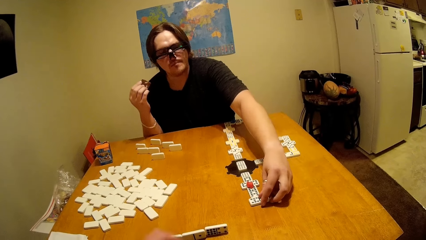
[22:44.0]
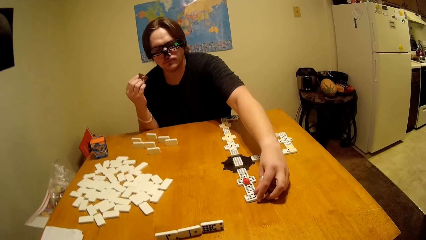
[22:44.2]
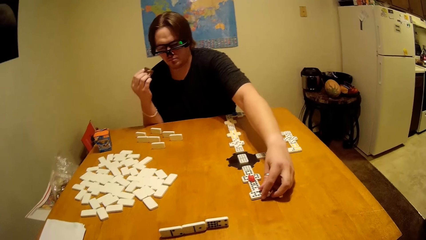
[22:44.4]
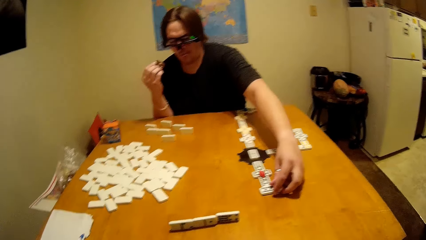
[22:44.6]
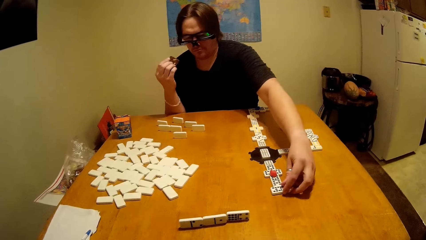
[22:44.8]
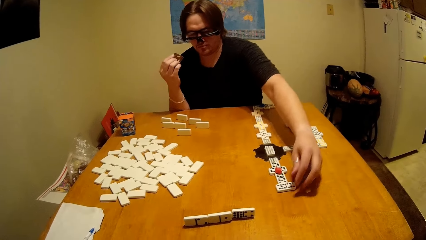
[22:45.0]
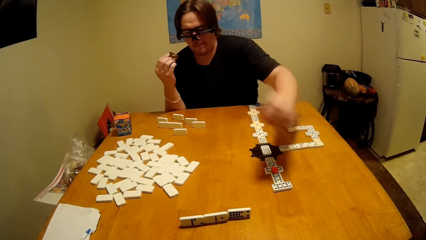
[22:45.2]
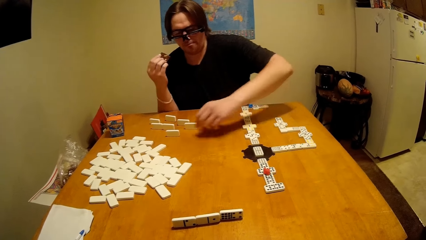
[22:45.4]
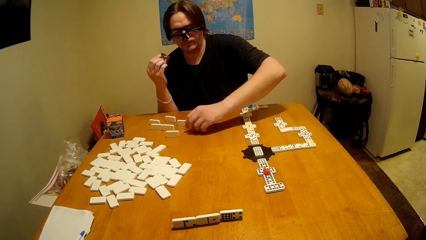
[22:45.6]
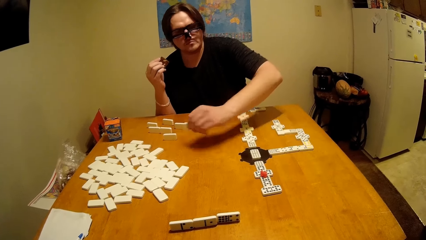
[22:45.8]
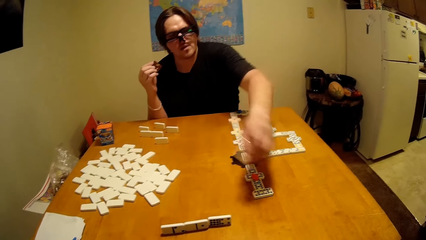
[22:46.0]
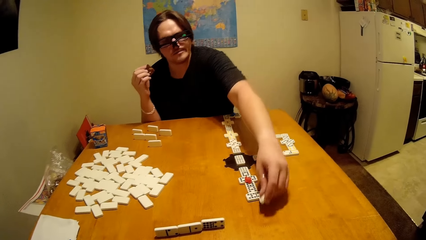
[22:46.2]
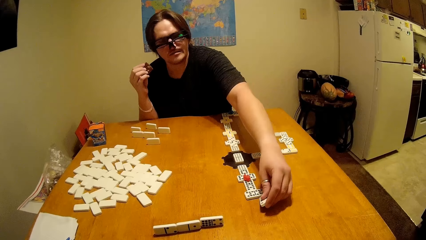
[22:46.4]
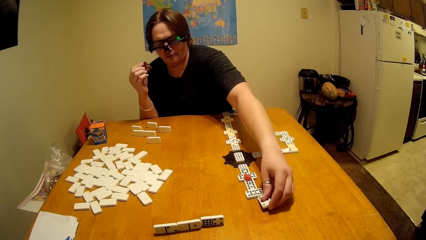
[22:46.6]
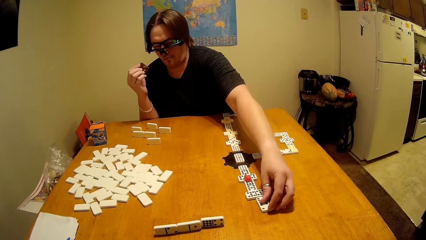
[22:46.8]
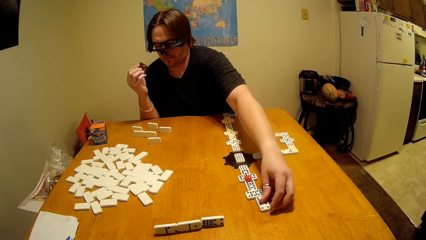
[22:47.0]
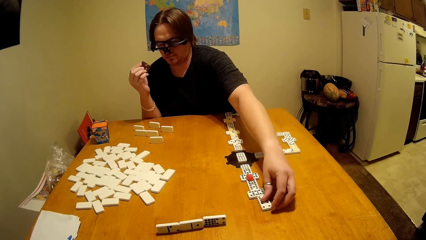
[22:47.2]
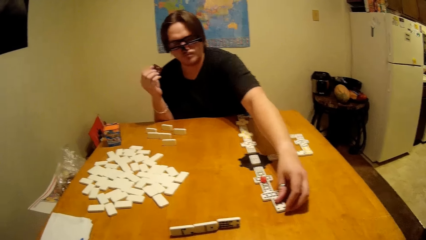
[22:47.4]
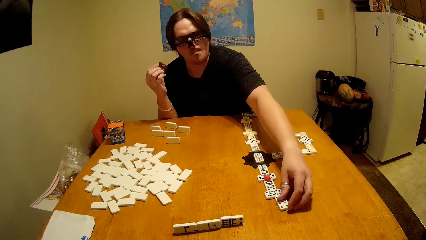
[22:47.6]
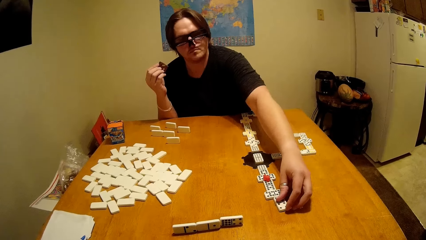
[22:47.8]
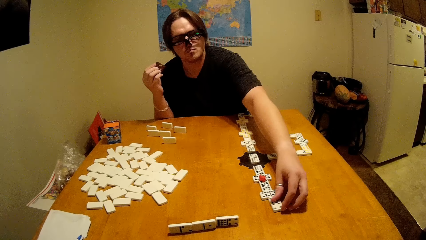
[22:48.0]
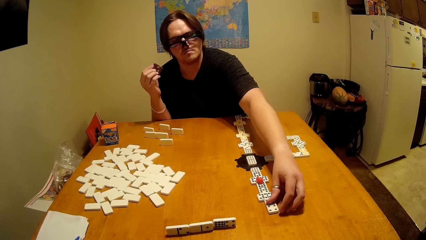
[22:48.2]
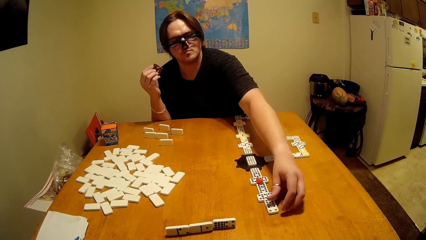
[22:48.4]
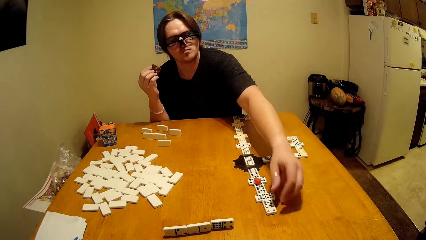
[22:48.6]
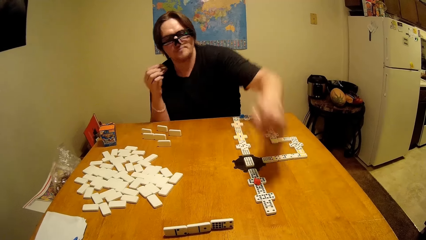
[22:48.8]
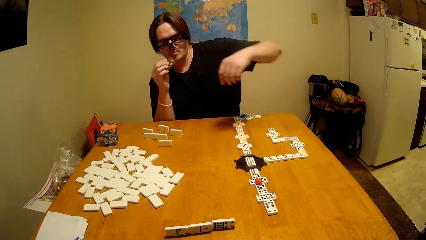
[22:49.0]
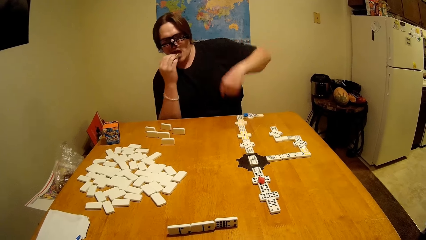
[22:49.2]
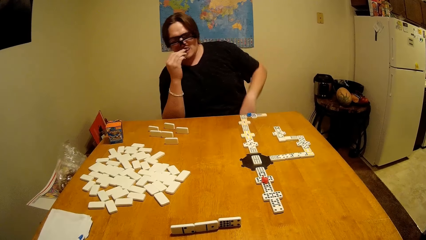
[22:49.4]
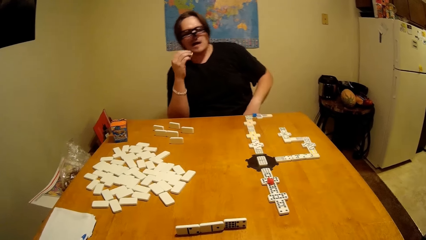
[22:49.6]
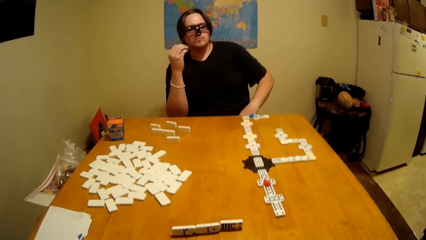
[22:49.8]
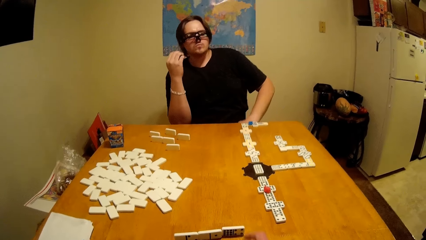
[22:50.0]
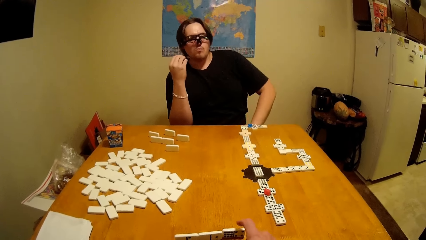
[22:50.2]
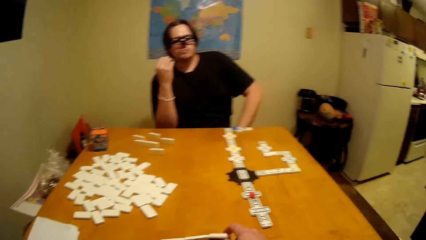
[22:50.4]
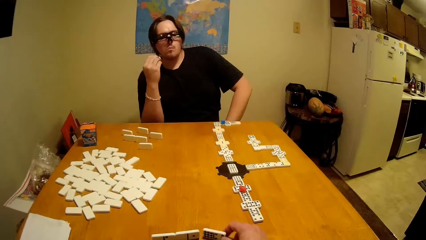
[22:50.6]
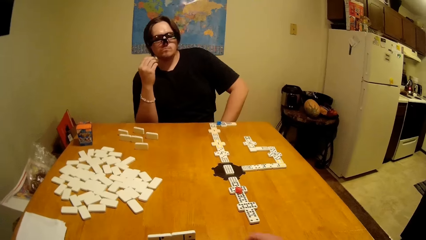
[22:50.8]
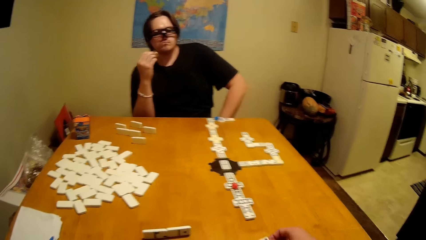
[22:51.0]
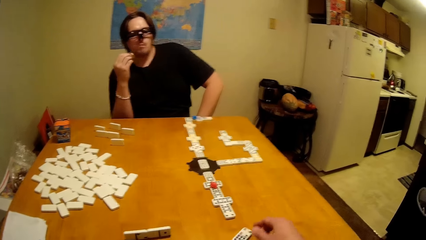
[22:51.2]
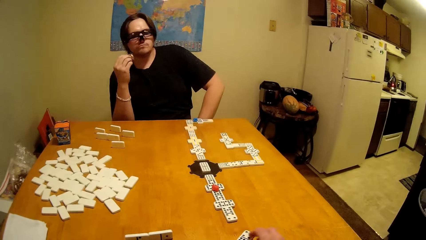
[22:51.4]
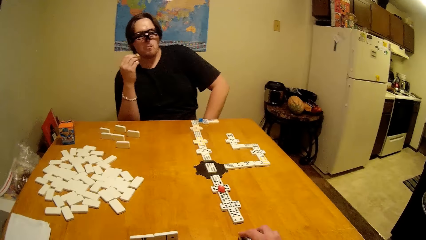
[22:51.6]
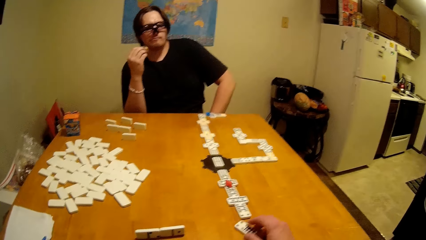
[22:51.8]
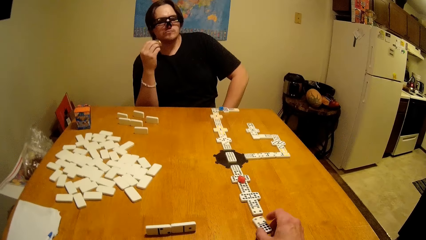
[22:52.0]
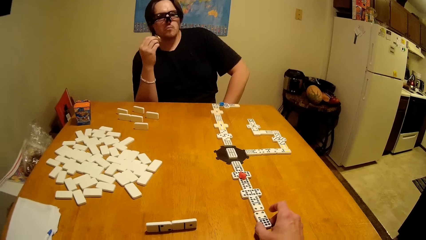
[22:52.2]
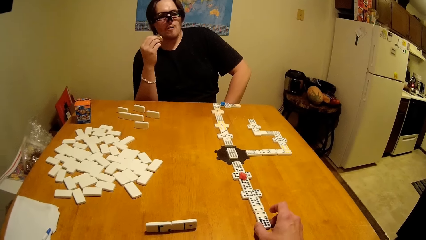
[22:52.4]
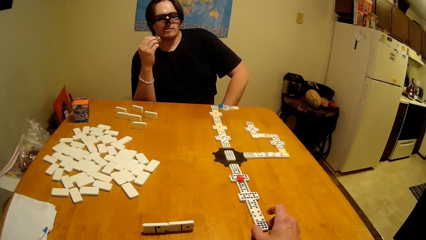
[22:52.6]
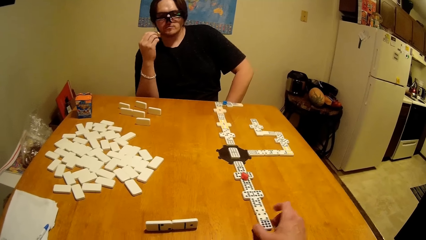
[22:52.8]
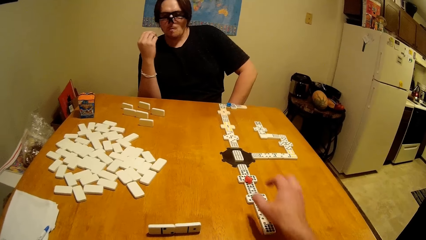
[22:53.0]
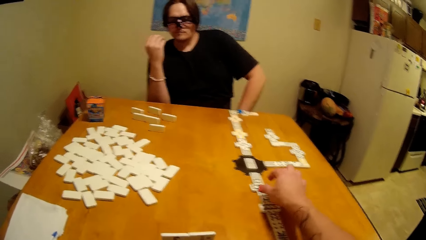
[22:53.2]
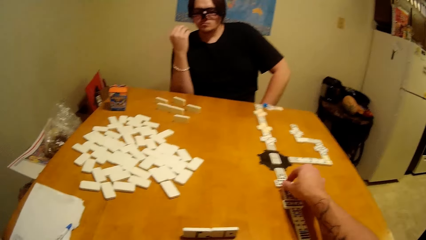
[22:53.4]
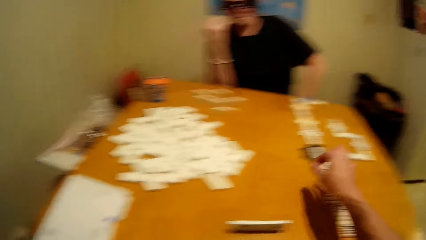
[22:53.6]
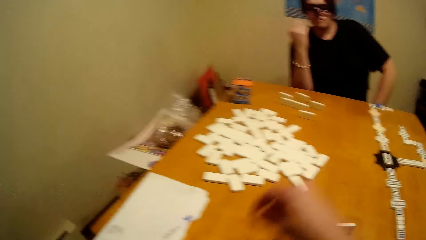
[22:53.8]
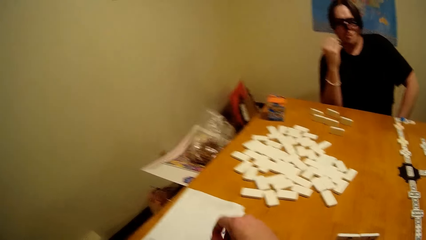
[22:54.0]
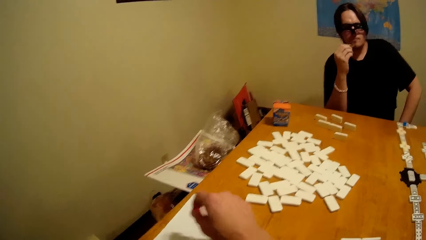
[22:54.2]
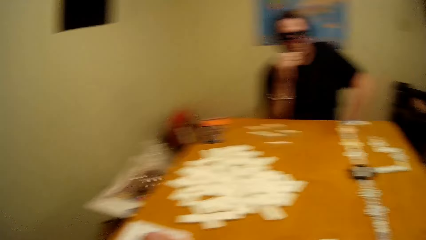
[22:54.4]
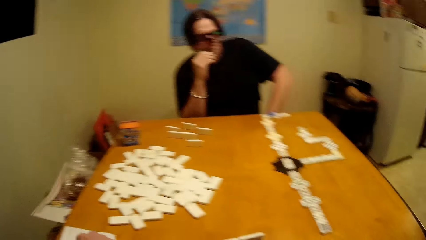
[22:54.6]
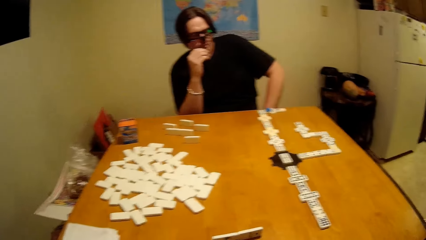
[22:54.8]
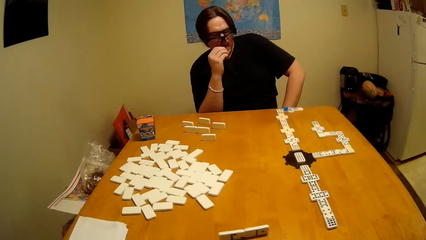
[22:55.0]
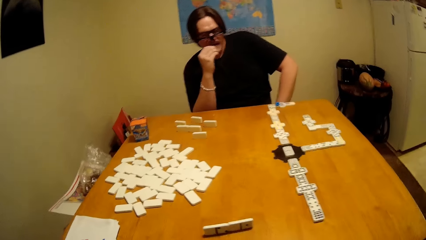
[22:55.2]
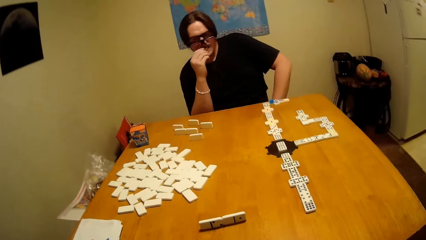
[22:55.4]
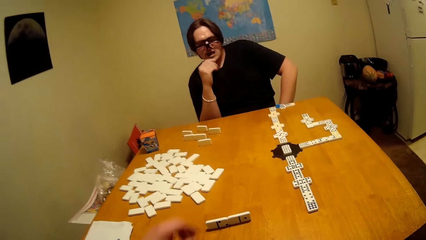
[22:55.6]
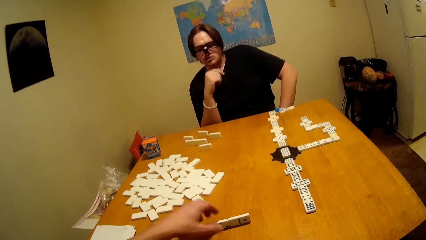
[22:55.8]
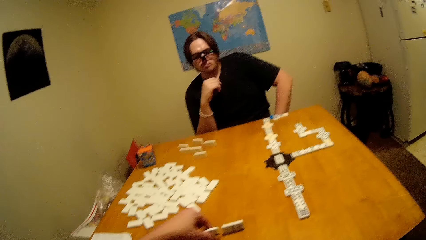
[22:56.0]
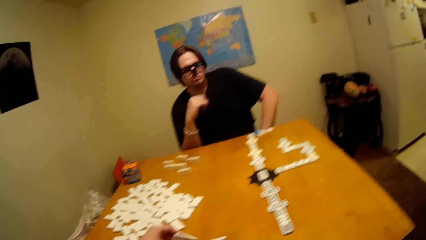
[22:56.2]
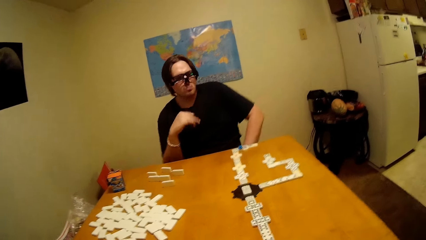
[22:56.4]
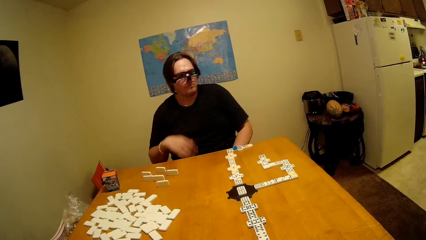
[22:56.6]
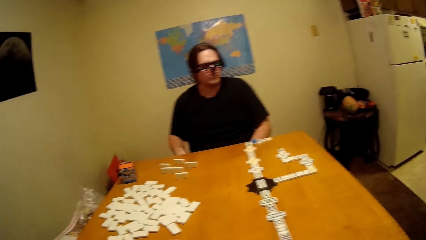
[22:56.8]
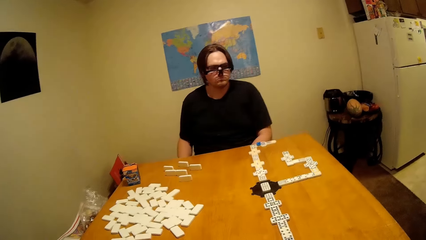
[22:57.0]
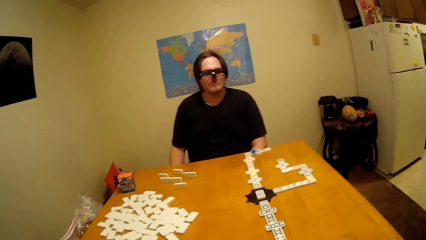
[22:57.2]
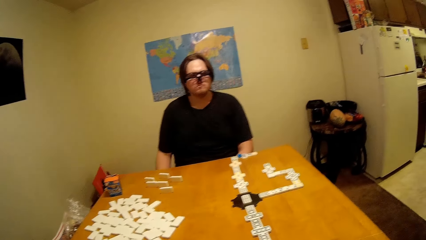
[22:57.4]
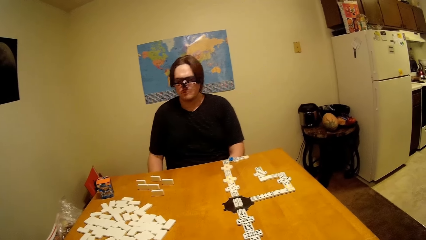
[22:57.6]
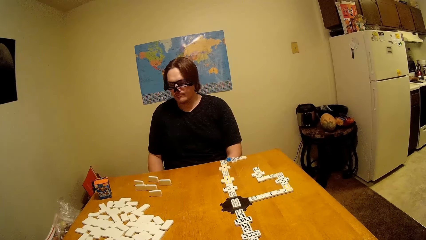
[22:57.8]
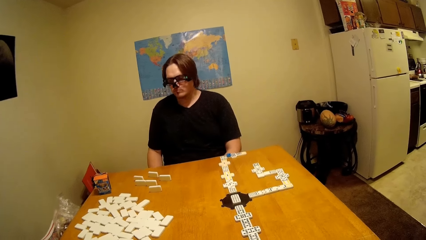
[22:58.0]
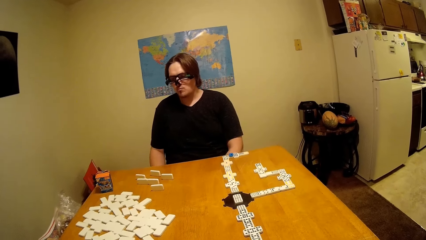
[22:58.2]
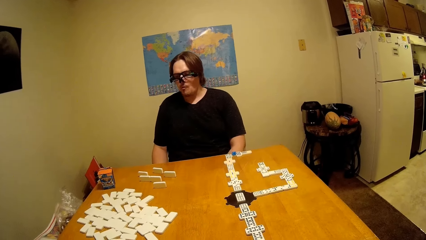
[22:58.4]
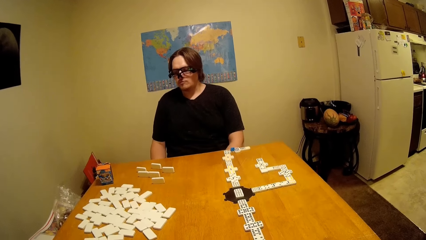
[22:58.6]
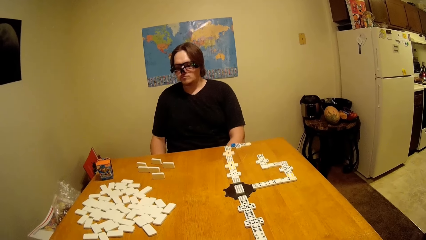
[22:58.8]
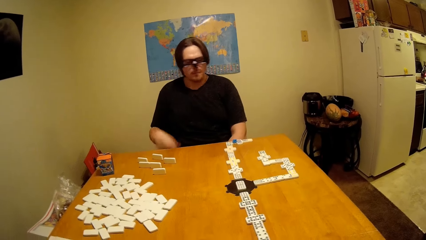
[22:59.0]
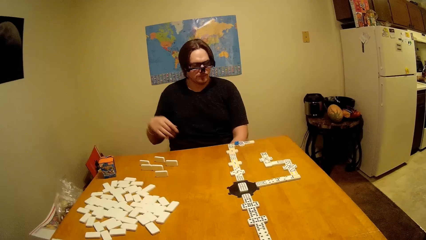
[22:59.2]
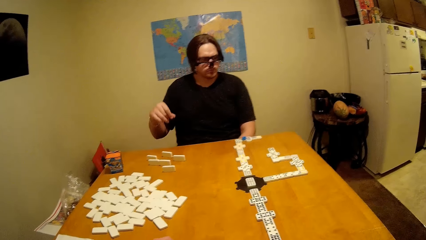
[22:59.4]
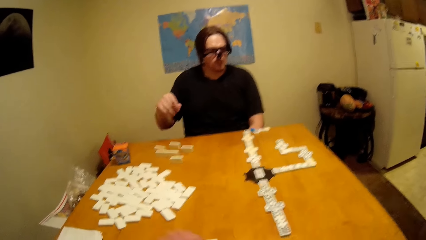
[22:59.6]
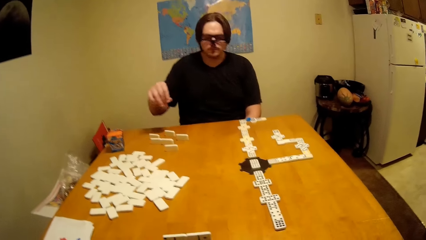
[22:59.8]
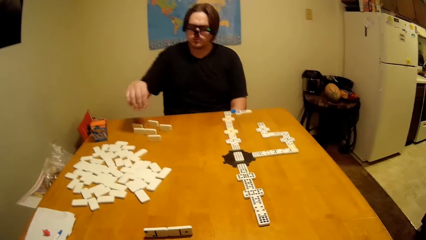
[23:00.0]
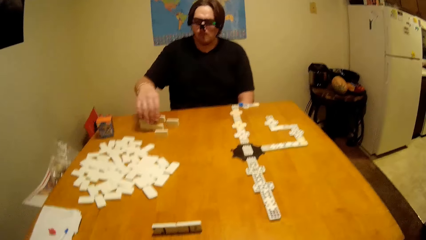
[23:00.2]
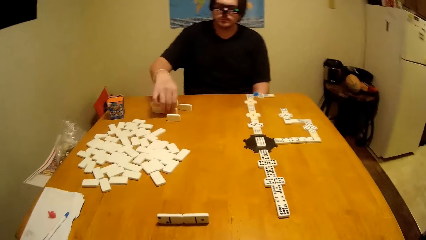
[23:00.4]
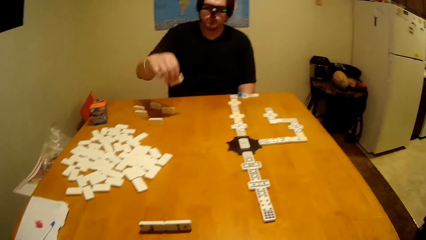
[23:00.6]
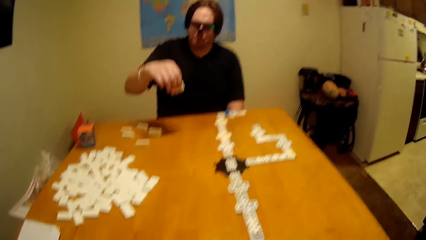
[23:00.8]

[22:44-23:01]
The man puts the dominoes piece down. The man plays the dice. The camera wearer picks another block. They arrange the block. They arrange a domino on the table. They pick something from the block. They place something on top of the paper. They take a domino.
